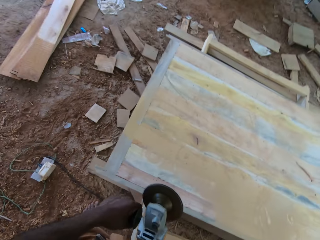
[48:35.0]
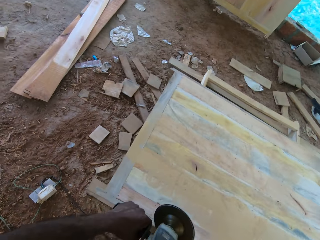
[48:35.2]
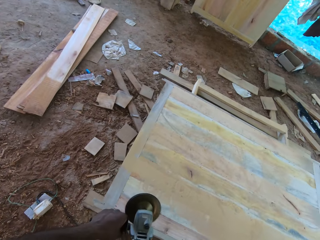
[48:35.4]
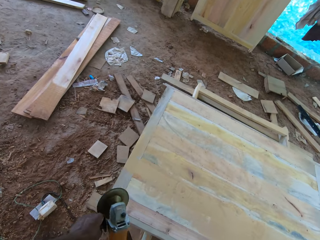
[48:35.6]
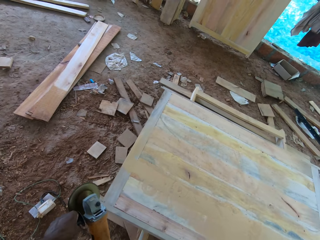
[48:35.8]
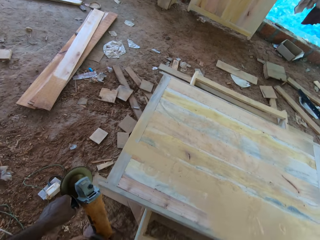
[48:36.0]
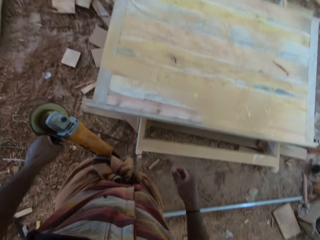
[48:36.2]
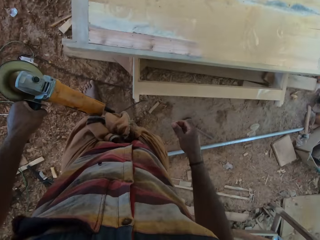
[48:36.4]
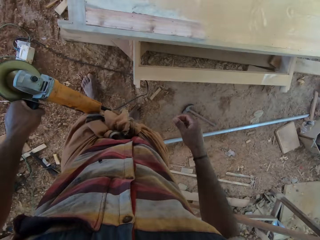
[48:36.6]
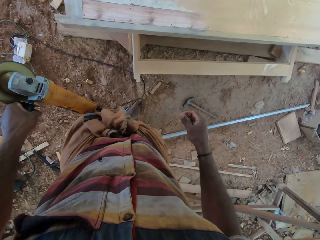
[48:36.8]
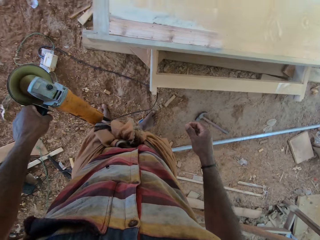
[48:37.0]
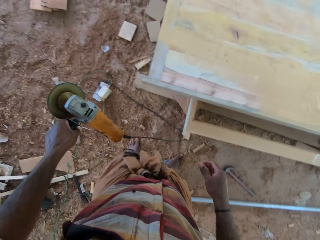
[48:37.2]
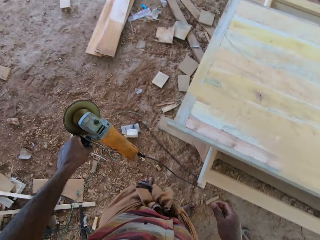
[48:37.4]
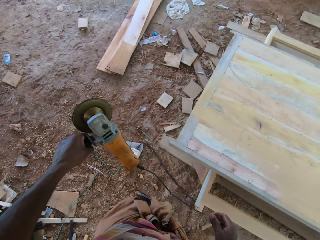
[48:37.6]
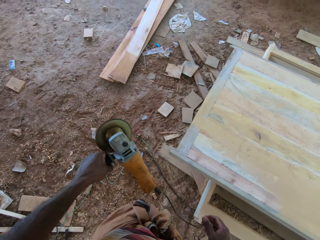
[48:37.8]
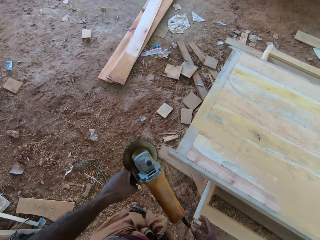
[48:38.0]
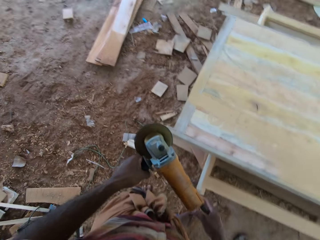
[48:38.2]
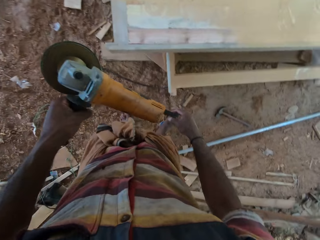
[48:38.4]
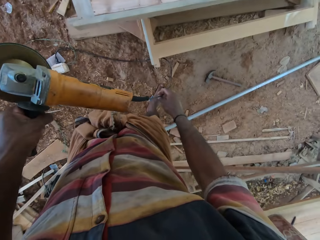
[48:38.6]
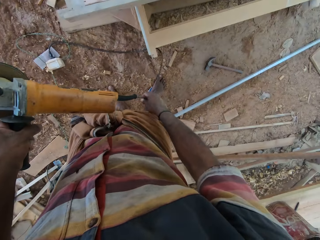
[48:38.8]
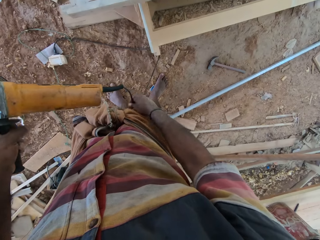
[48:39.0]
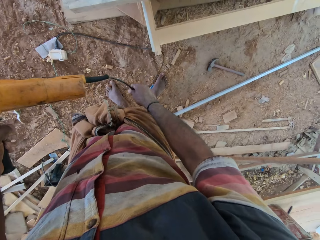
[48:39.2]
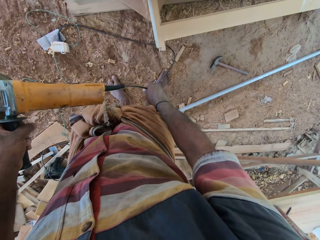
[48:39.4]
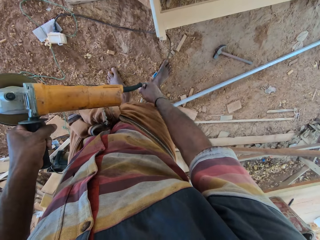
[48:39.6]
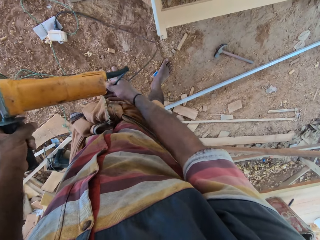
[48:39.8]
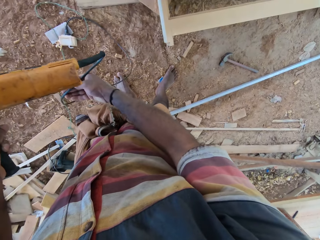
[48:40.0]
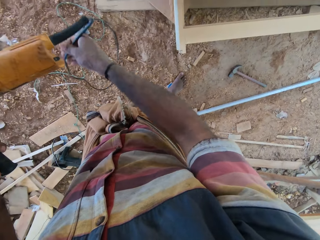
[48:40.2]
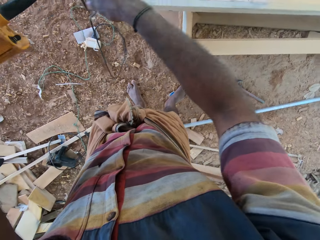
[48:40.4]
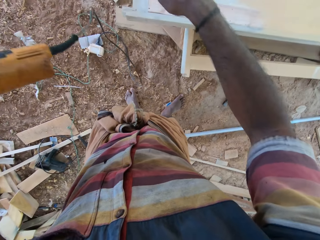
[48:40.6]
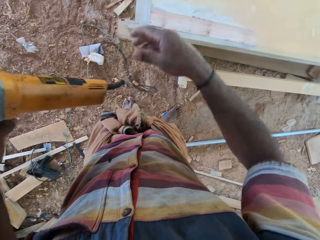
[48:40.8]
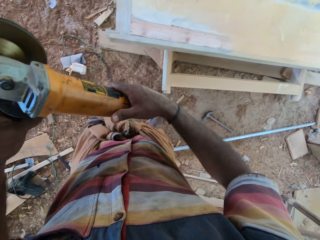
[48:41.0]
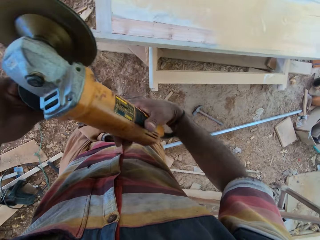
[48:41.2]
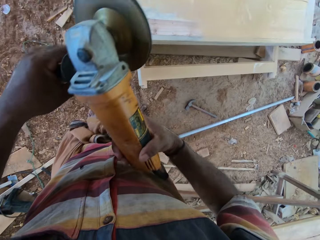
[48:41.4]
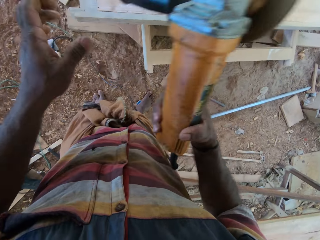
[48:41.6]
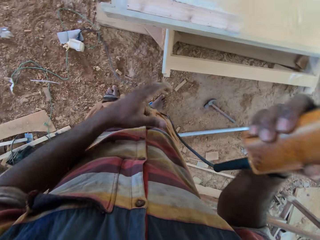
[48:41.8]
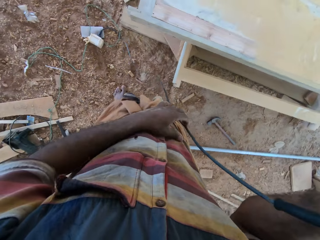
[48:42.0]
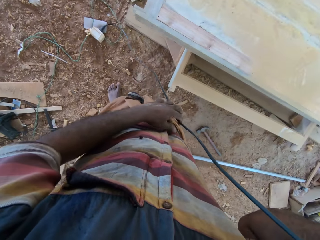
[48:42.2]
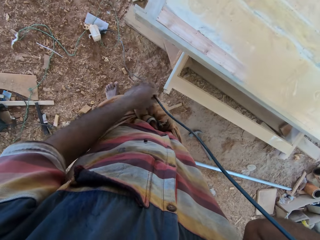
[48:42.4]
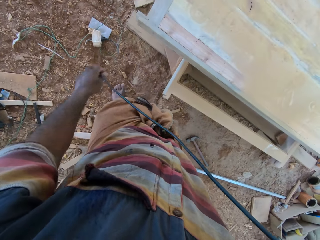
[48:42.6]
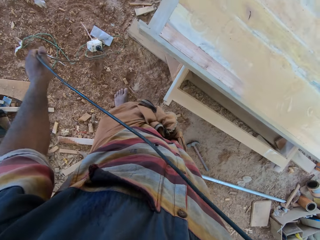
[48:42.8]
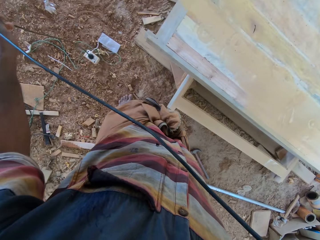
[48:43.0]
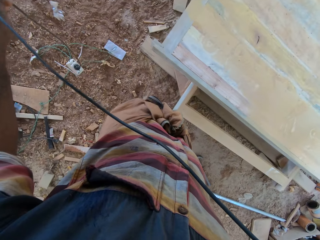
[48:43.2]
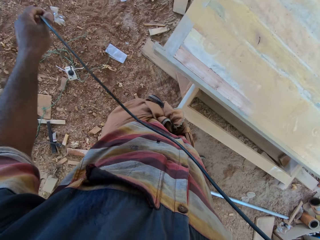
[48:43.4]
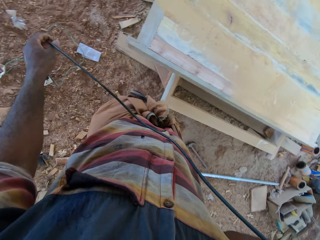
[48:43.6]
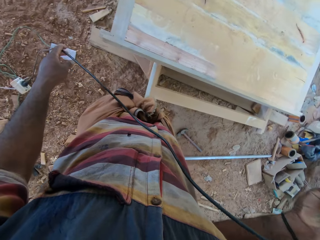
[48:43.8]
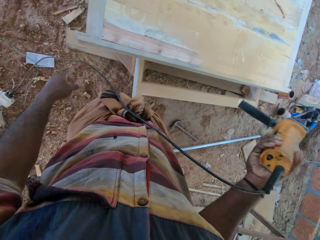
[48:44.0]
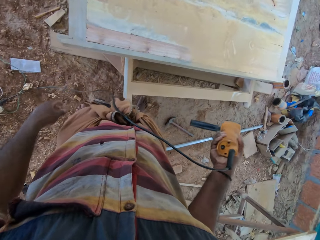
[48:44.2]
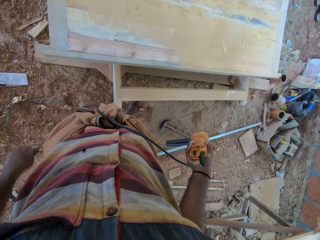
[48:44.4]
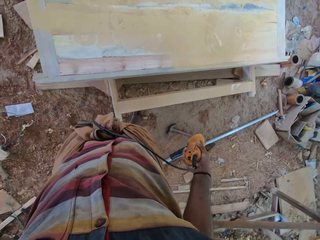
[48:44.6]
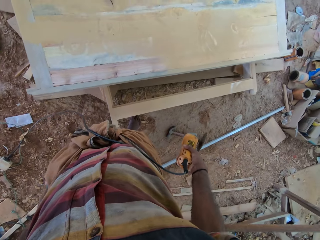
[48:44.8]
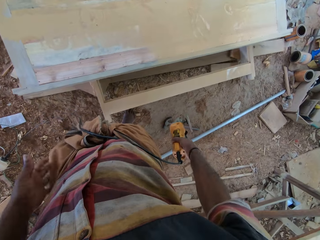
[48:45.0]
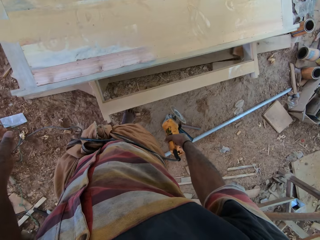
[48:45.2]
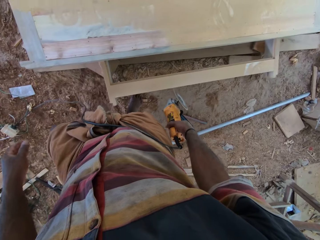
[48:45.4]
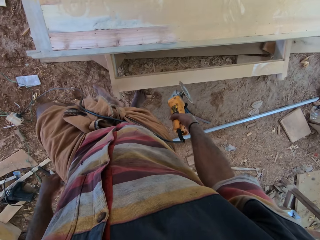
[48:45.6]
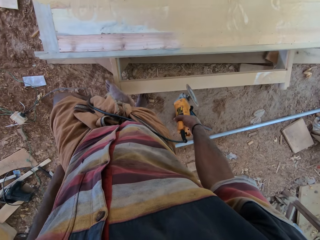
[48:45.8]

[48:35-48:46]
The camera wearer lifts up the sander. They stand. They pull the cable of the sander with the right hand. They pass the machine to the right hand. They pull the cable of the sander with the left hand.

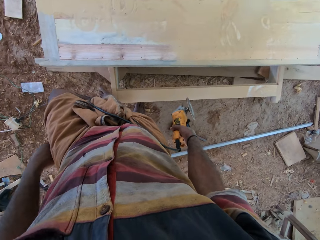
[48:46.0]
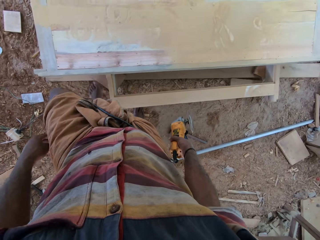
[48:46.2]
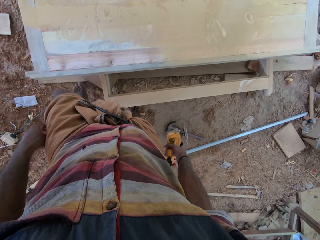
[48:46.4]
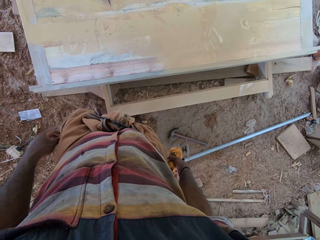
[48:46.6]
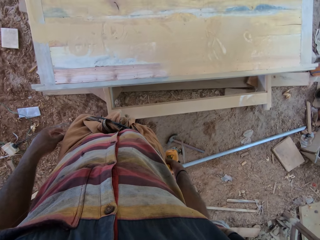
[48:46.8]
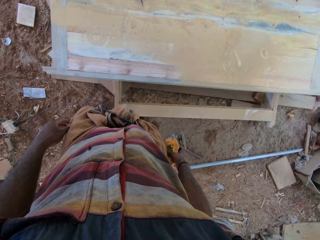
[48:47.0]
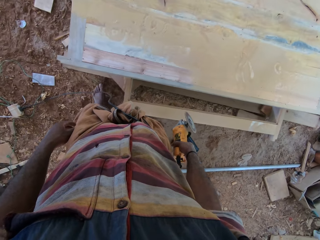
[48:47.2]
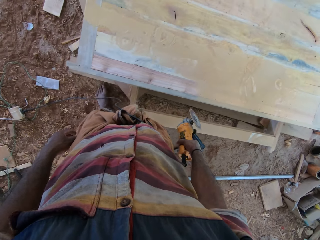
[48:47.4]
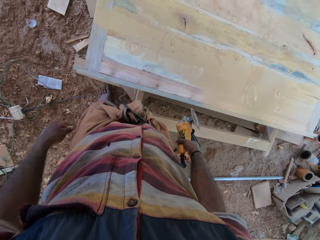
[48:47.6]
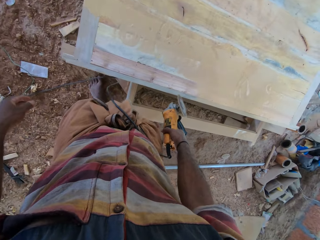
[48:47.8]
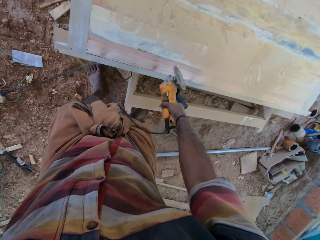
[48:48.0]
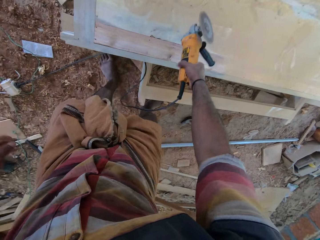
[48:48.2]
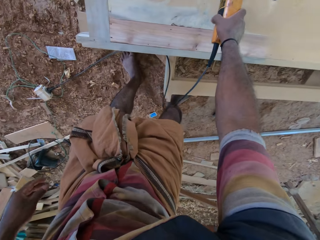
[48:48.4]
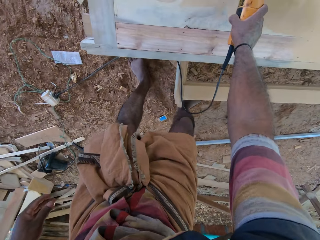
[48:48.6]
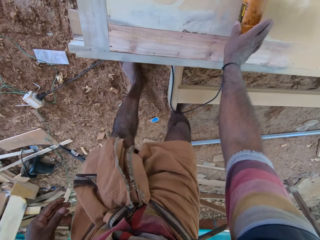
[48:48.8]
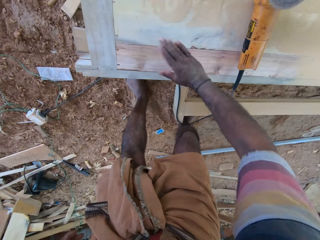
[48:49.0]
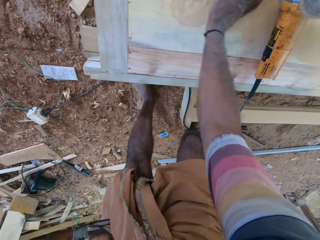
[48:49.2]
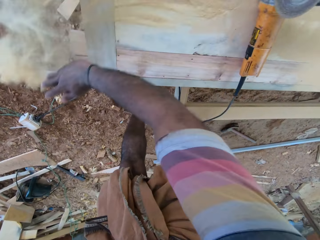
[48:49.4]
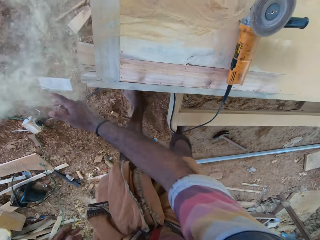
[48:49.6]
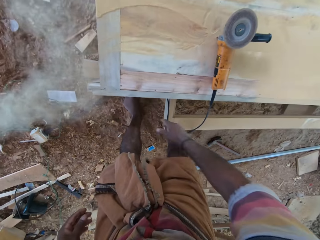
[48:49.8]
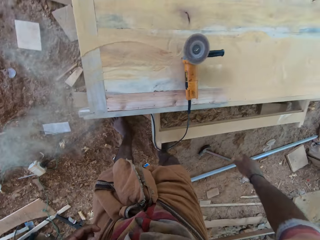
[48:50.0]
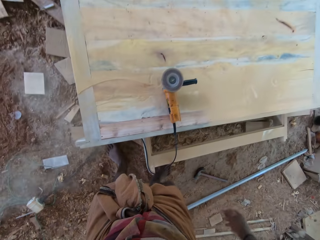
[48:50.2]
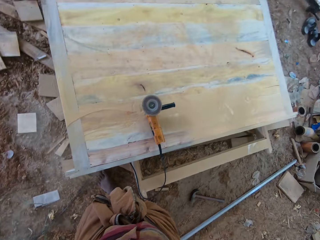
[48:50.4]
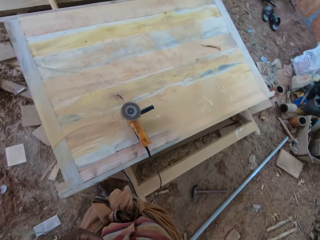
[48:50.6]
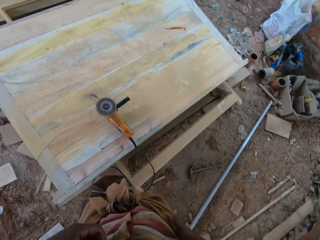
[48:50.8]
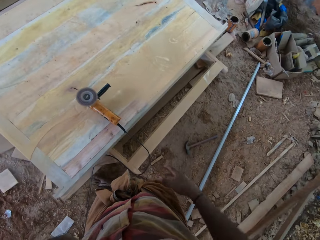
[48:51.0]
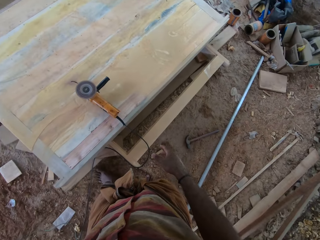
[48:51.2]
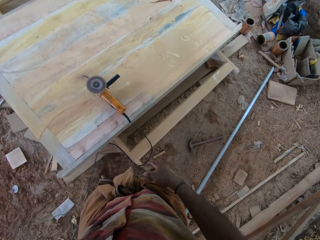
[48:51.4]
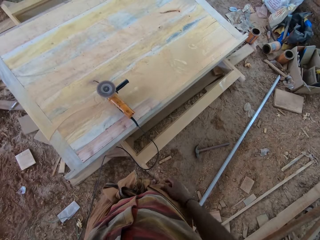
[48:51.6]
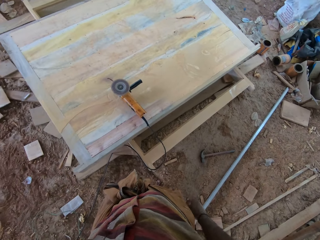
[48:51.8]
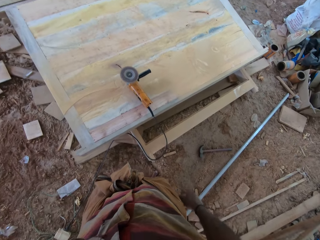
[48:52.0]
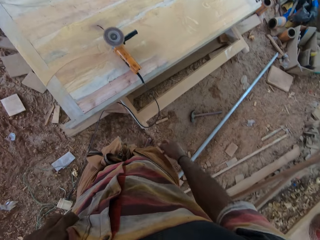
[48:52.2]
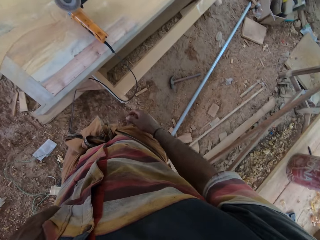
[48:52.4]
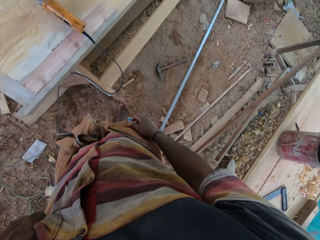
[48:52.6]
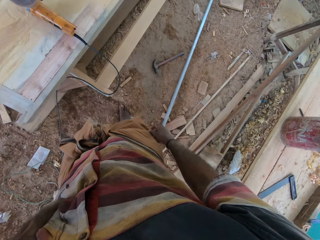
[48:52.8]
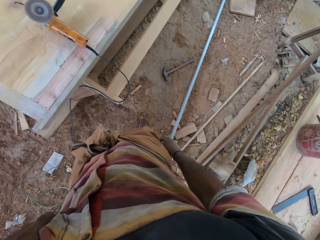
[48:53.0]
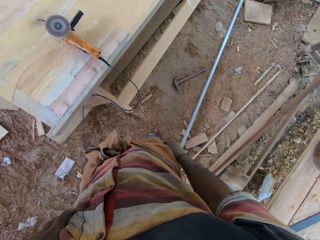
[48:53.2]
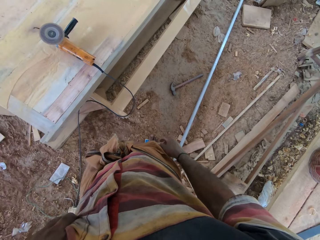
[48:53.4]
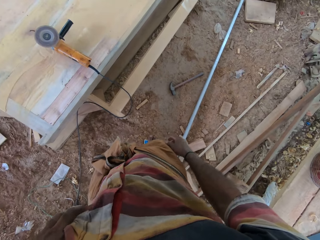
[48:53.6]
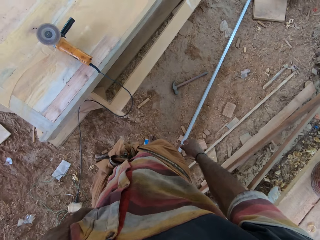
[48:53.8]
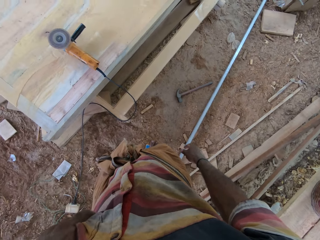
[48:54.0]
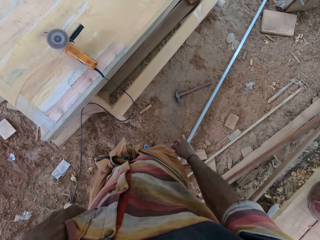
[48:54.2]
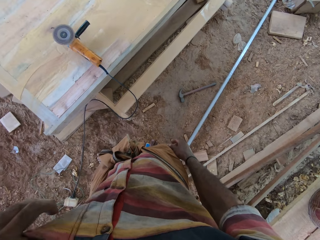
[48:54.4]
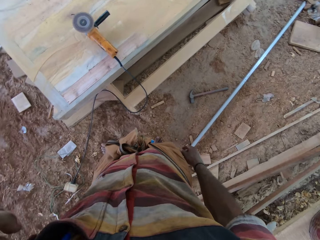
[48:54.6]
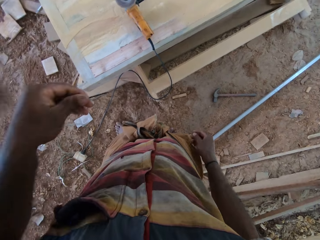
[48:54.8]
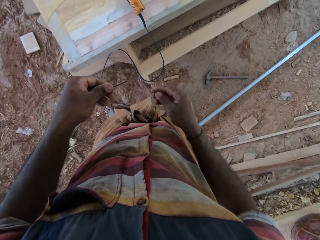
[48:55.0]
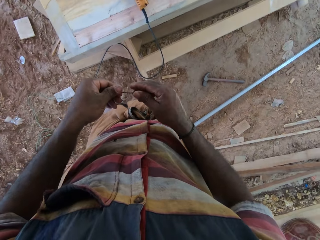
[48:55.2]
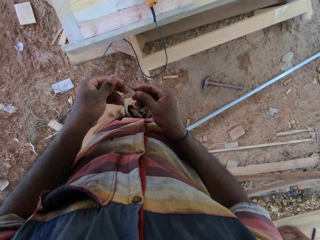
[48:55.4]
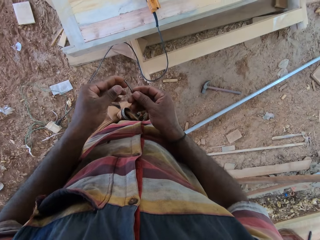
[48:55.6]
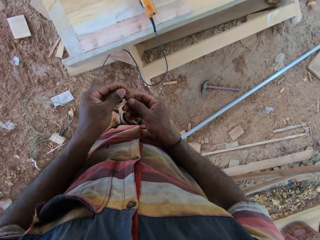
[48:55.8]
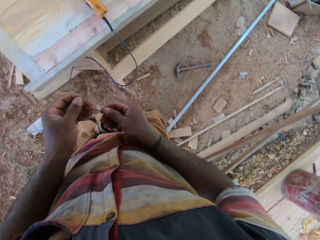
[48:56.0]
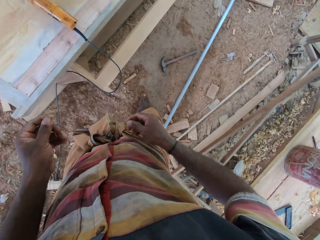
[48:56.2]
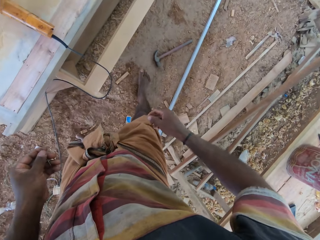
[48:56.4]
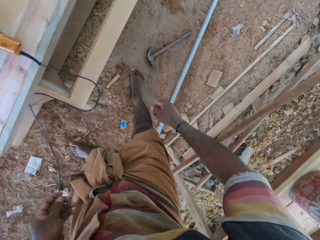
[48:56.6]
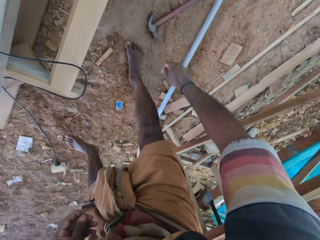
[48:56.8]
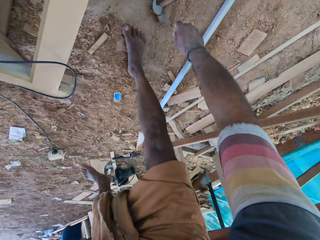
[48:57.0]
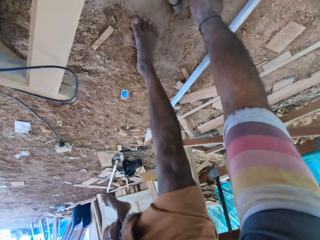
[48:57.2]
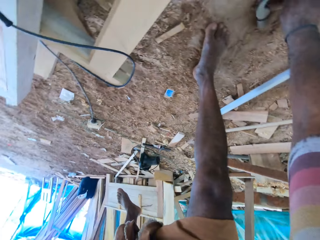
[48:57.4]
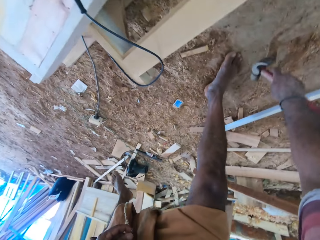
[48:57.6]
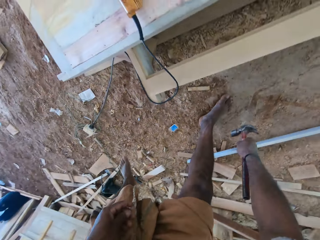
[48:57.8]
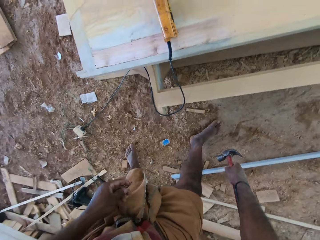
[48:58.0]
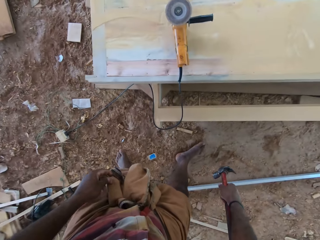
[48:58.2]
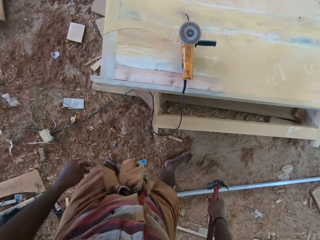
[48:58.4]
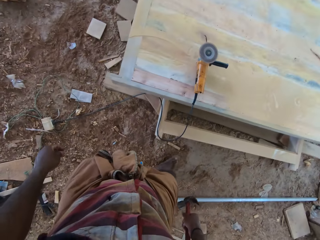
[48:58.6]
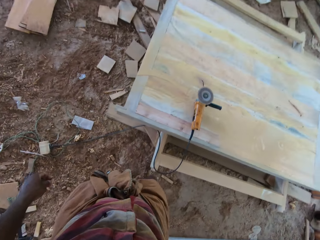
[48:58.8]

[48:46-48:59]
The camera wearer moves. They put the buffing machine on the table. They dust the table. They stand. They pick a nail. They pick a hammer.
